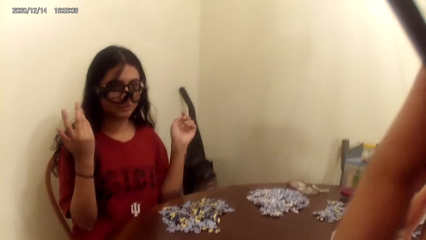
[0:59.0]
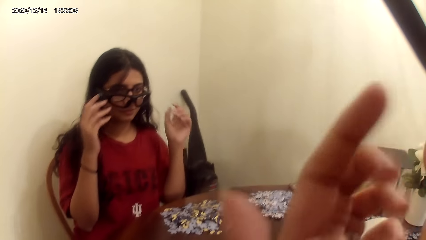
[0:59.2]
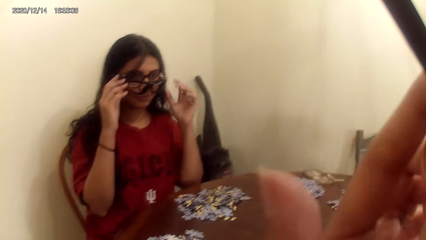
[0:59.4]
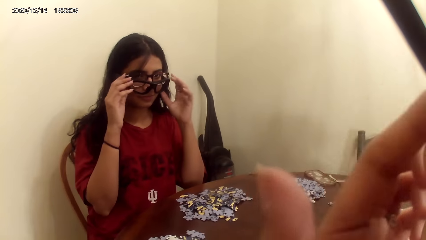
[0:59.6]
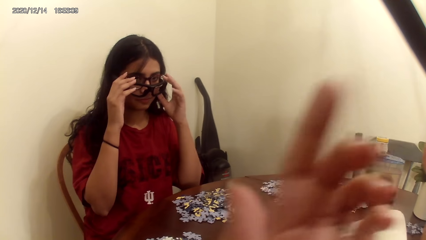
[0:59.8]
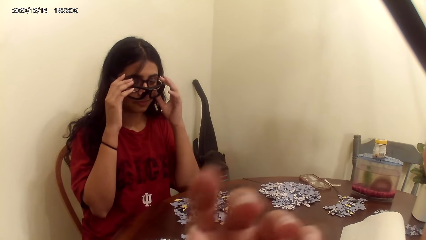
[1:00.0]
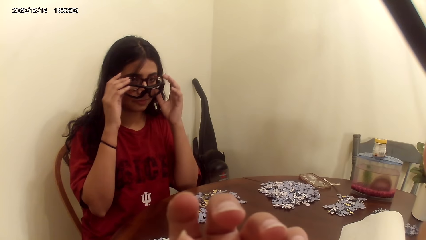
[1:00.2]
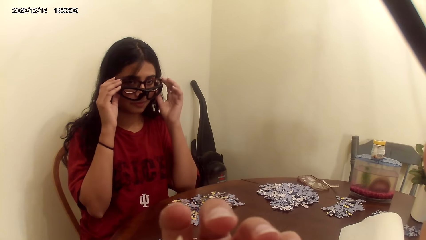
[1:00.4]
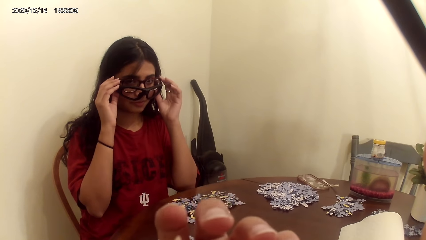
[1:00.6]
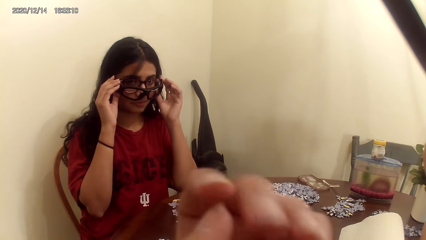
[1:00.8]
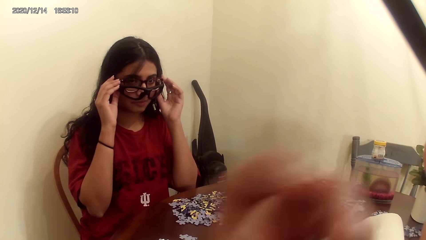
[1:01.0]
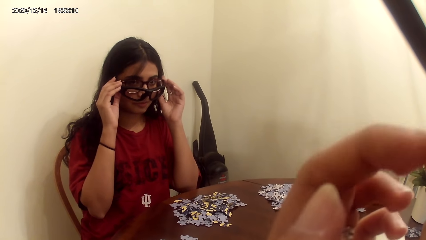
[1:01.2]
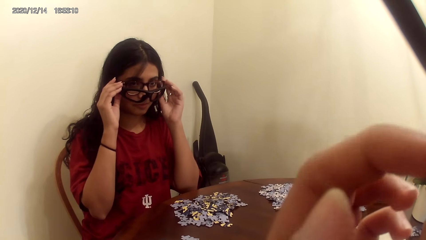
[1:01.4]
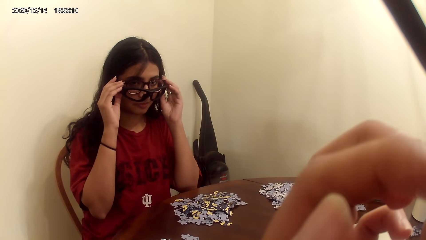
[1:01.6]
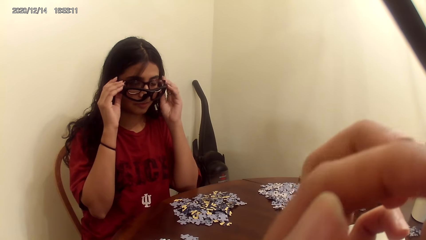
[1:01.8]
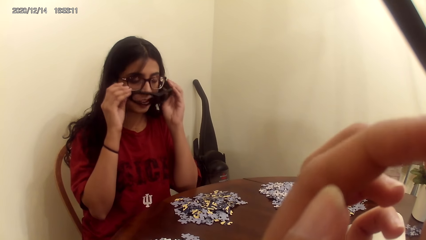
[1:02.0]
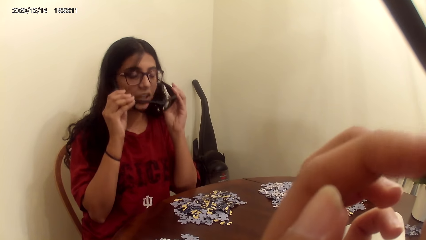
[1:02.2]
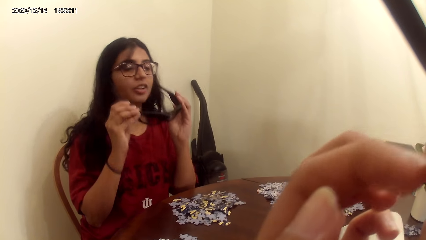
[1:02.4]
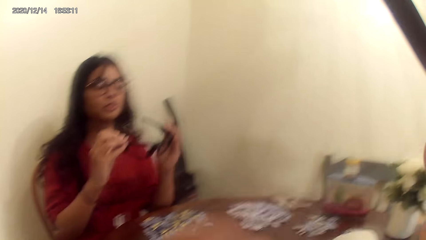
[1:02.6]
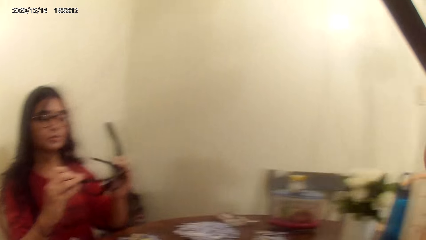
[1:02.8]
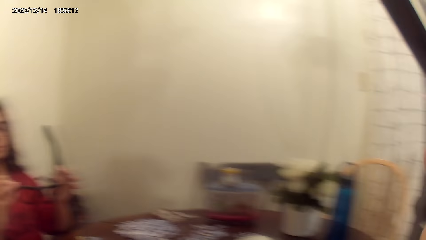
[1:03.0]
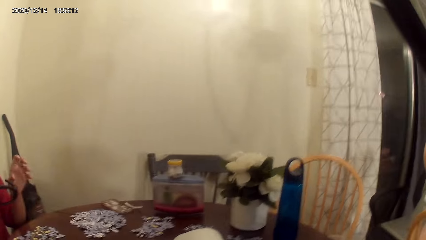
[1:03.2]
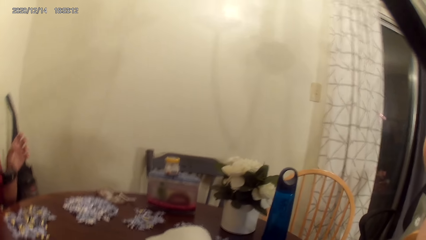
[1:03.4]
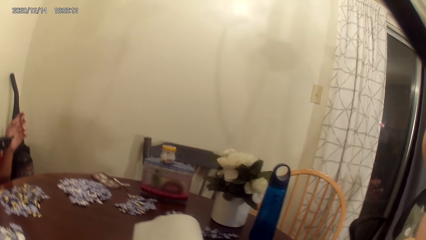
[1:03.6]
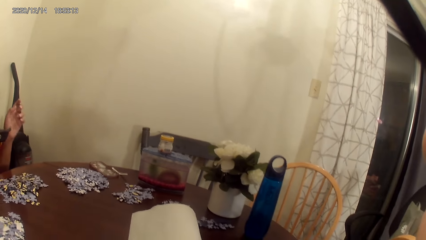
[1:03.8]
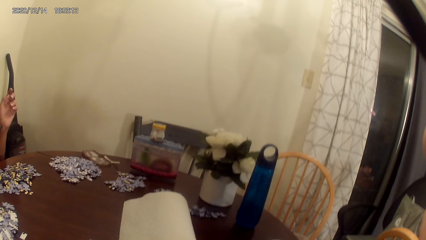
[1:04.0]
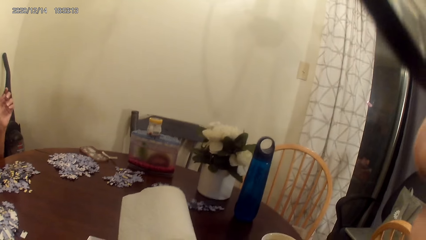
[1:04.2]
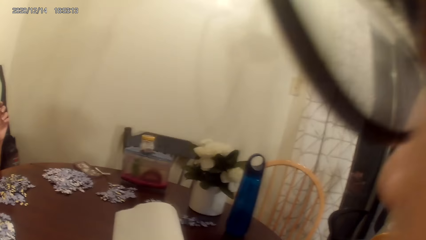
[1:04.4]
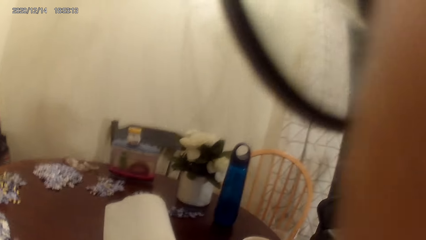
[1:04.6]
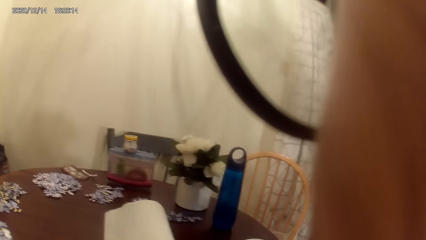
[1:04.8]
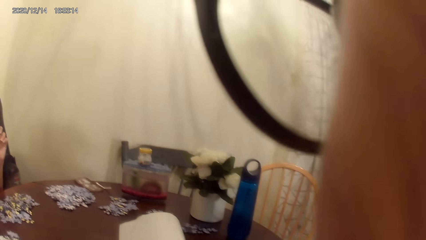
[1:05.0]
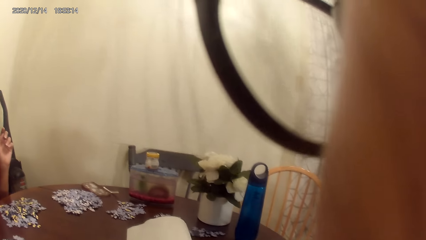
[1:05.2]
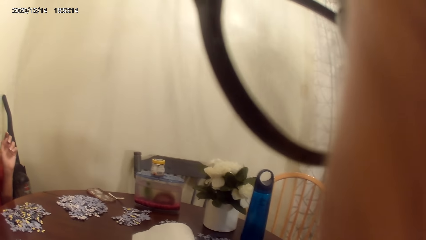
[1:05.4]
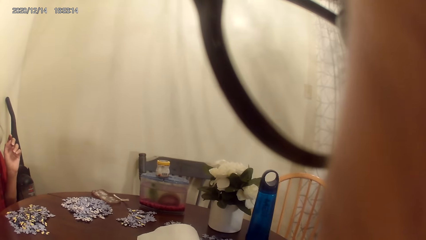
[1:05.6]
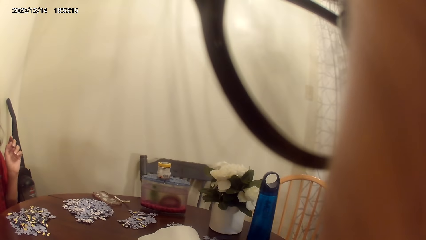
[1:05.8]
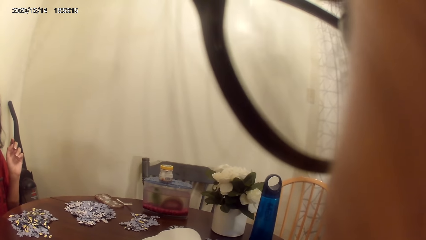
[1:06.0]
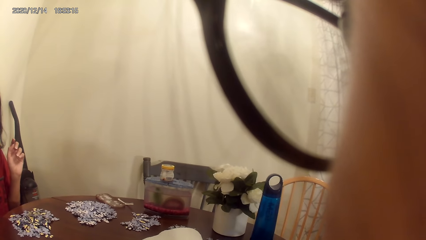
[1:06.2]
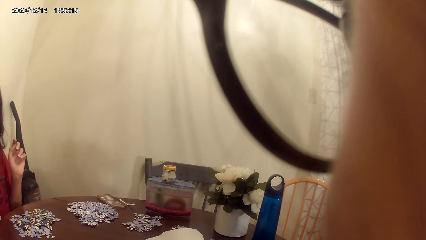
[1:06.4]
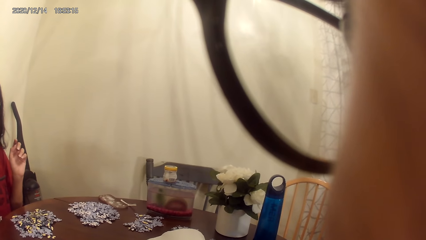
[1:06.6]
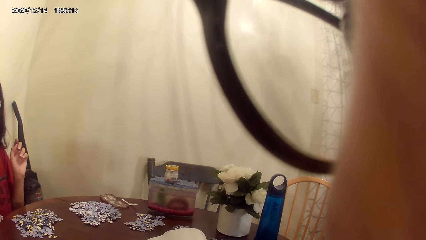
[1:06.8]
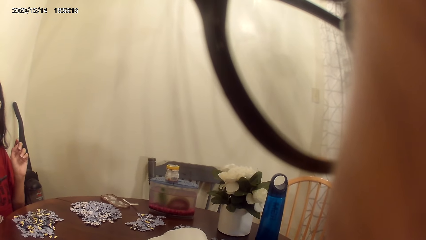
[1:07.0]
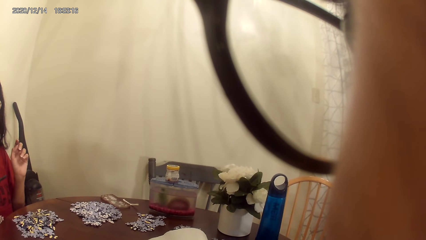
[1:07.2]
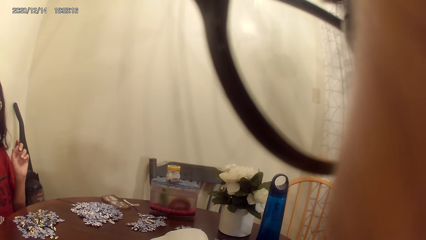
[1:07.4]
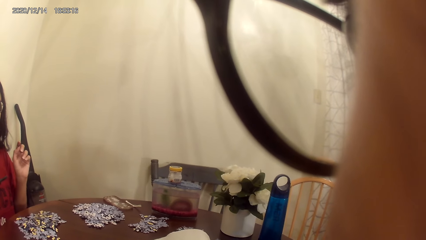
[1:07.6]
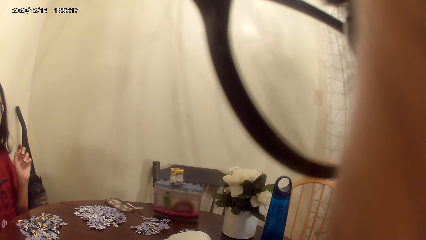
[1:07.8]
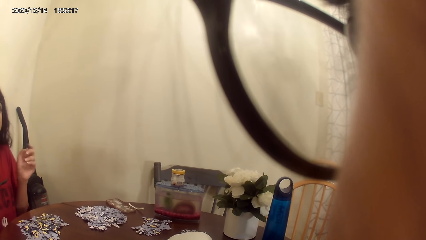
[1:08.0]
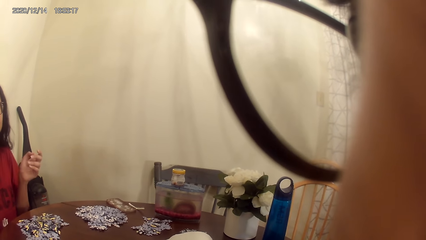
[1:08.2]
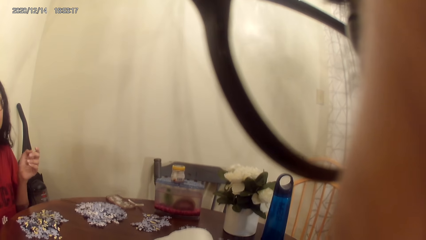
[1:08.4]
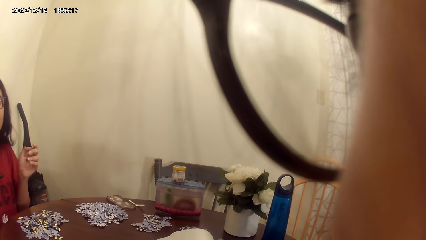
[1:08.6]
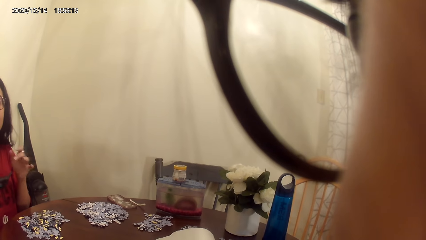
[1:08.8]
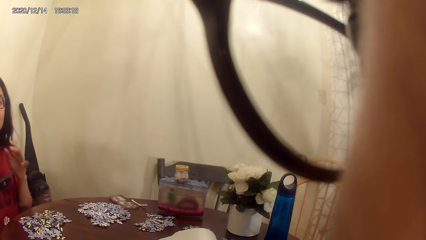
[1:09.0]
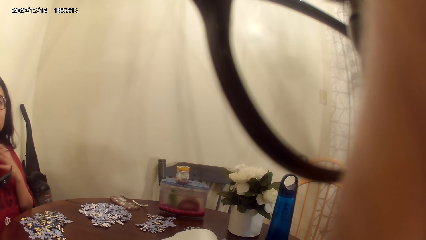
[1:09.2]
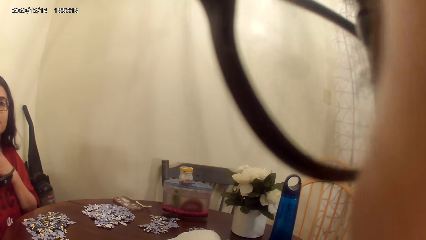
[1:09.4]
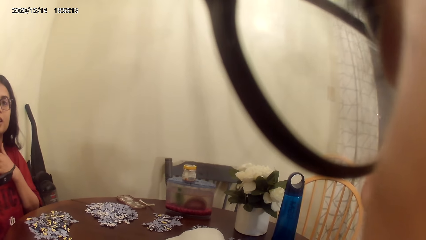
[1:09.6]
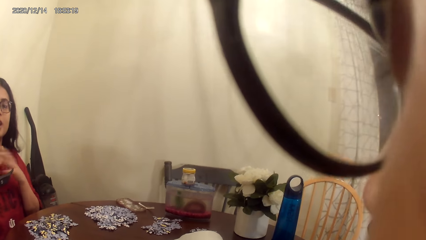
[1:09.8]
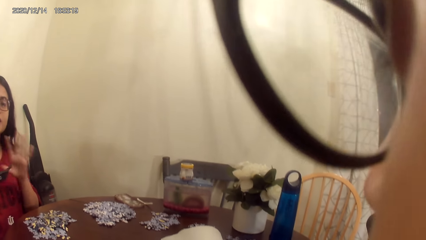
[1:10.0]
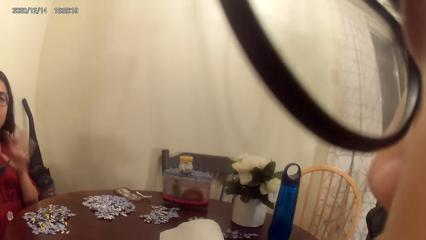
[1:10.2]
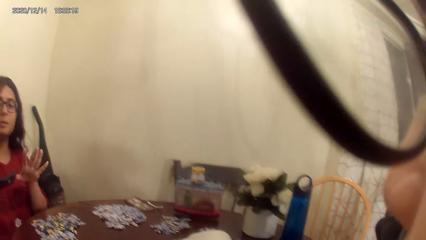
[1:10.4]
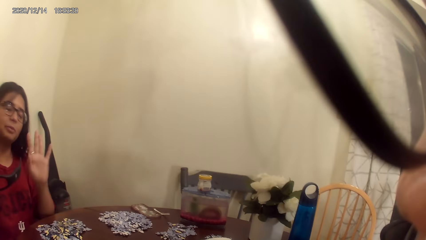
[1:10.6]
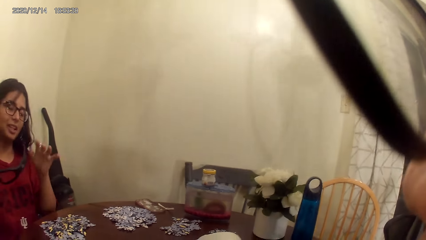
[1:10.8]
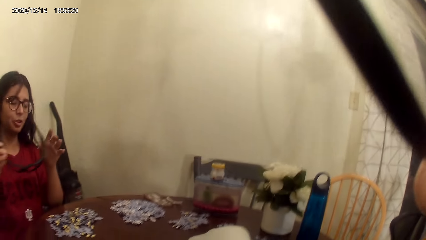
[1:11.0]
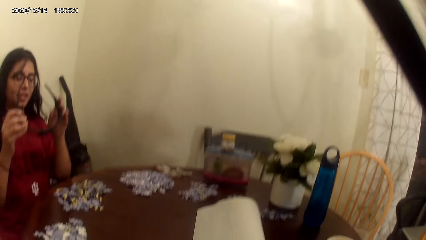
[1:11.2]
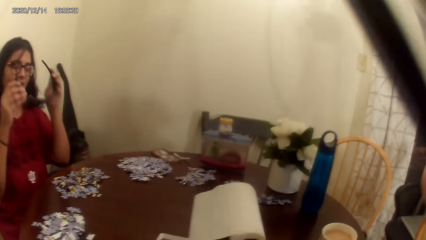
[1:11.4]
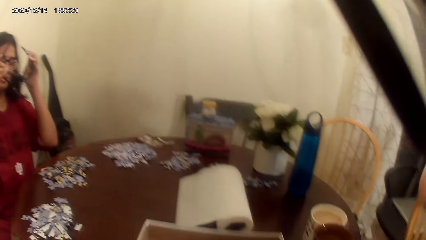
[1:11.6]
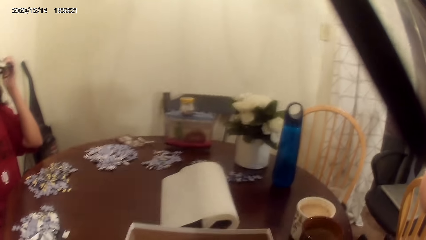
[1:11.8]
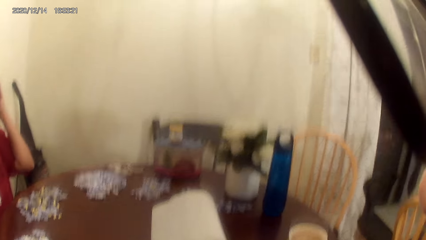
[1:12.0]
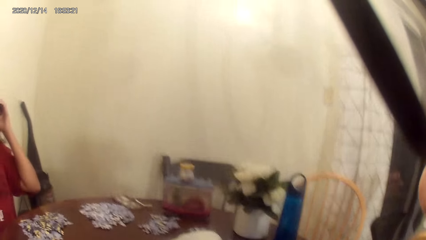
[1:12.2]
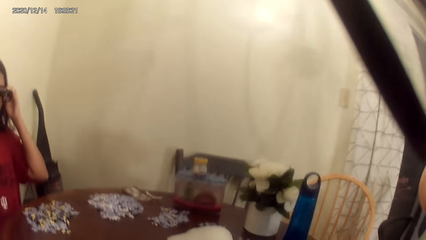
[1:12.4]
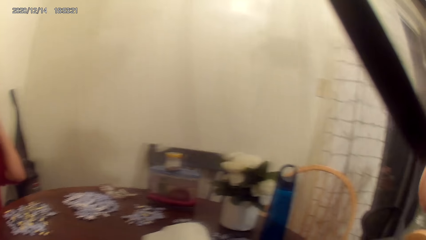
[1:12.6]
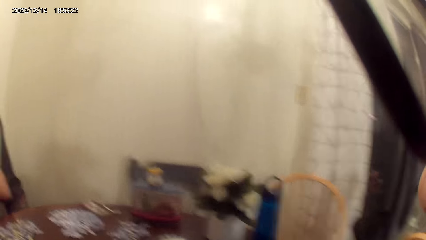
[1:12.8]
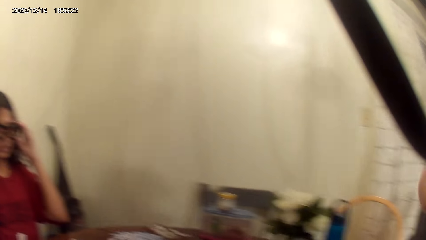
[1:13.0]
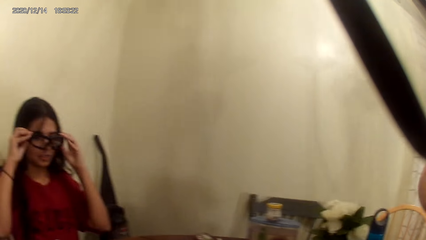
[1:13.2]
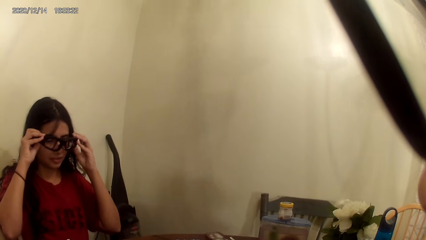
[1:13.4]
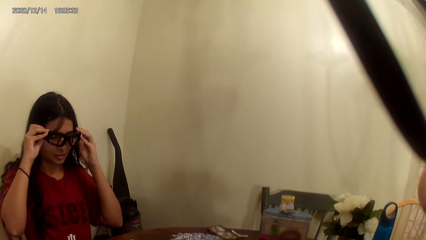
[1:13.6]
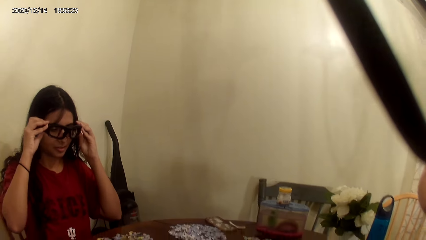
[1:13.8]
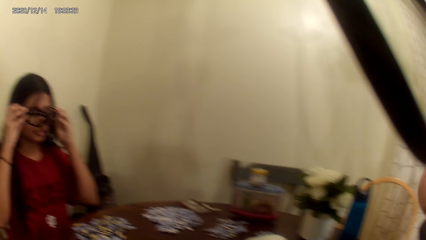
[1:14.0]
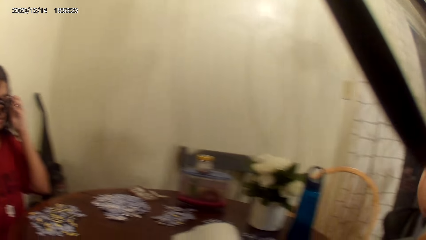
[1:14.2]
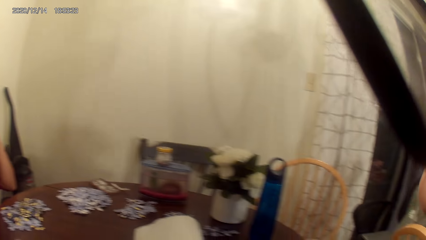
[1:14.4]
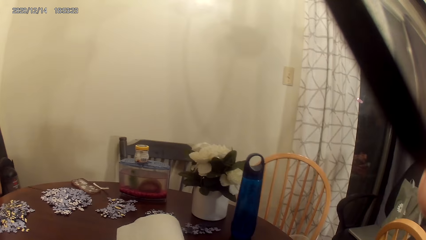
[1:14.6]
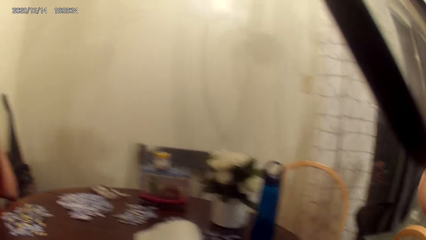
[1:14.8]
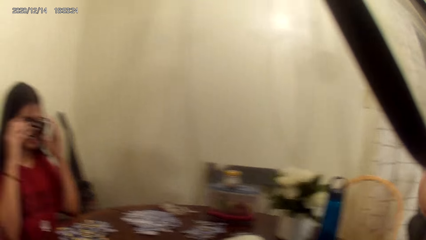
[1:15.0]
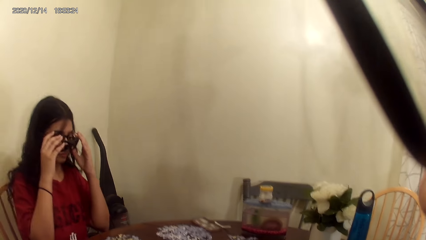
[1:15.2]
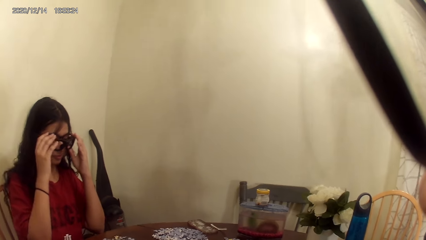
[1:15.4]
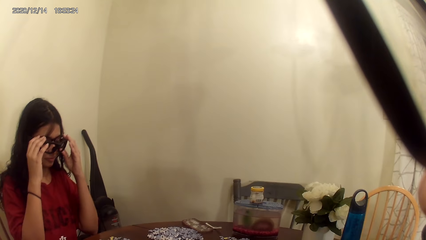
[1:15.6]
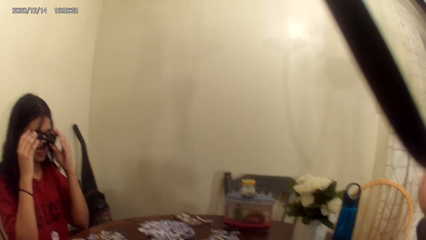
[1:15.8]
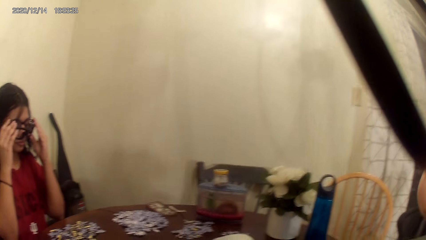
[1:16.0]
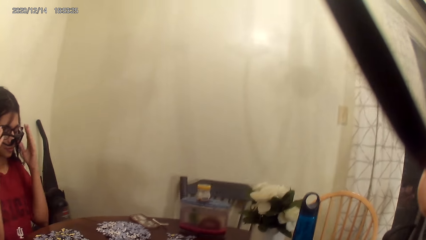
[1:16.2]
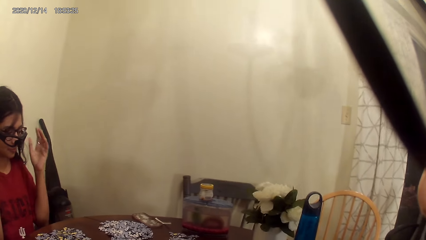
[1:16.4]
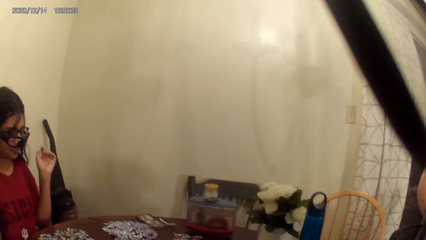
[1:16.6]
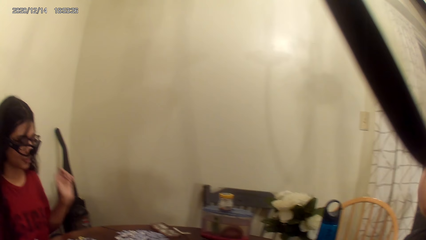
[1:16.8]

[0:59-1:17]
The camera wearer talks to the person. The person removes the black smart bluetooth sunglasses from the face. The camera wearer talks to the person. The person wears the black smart bluetooth sunglasses.
